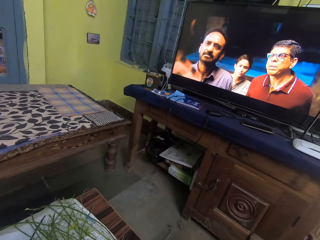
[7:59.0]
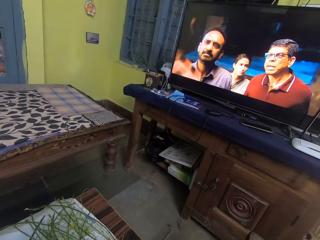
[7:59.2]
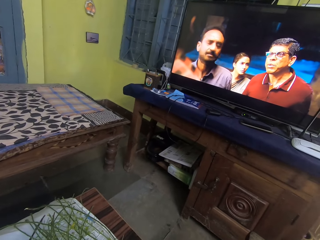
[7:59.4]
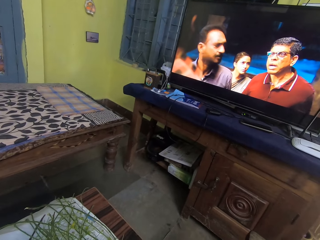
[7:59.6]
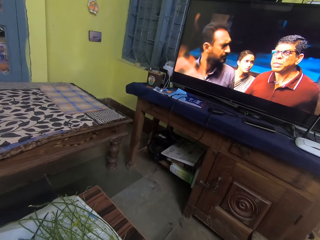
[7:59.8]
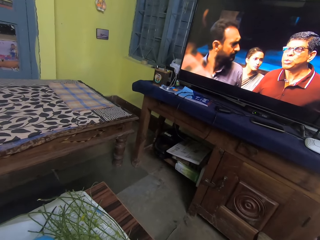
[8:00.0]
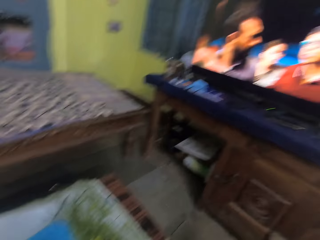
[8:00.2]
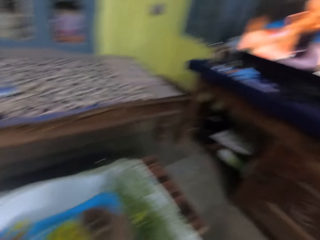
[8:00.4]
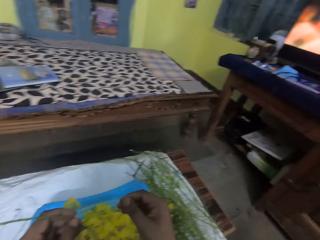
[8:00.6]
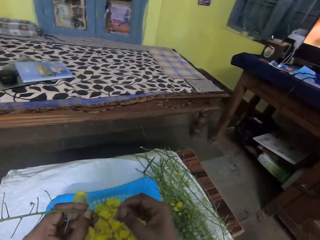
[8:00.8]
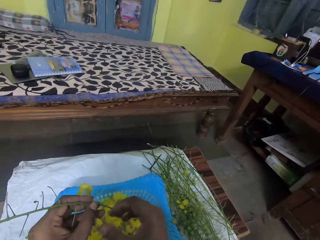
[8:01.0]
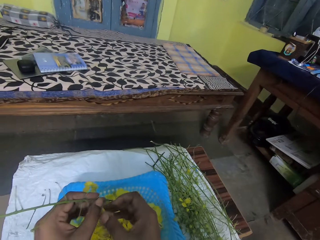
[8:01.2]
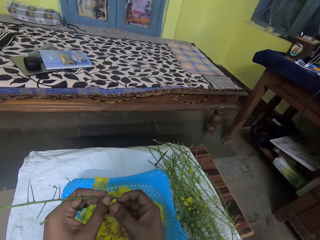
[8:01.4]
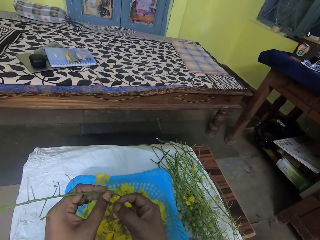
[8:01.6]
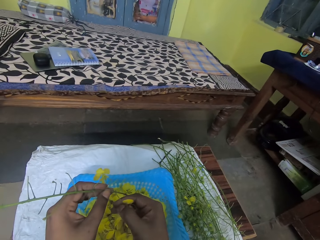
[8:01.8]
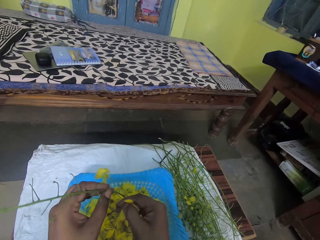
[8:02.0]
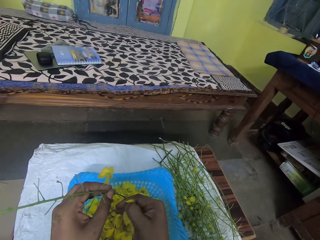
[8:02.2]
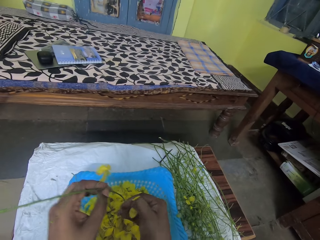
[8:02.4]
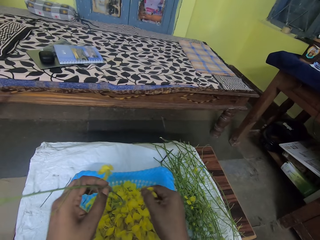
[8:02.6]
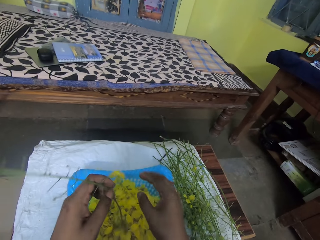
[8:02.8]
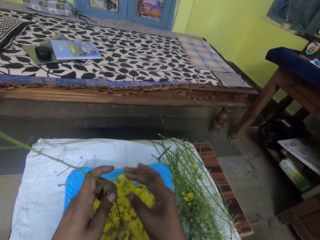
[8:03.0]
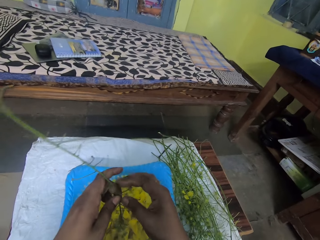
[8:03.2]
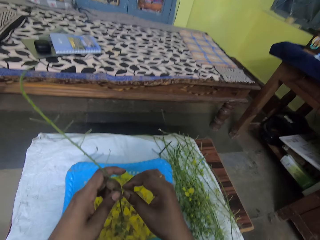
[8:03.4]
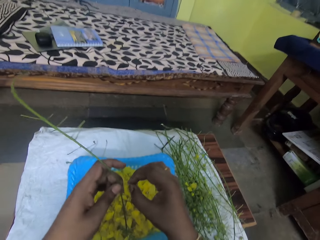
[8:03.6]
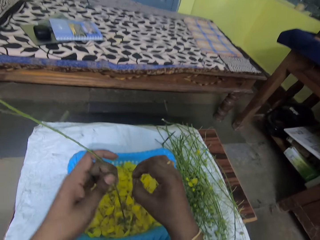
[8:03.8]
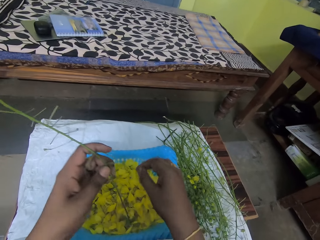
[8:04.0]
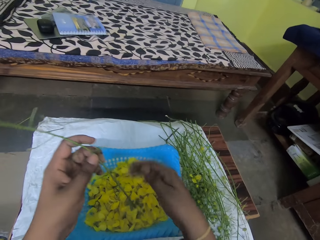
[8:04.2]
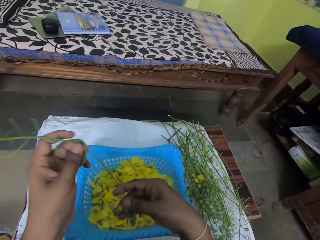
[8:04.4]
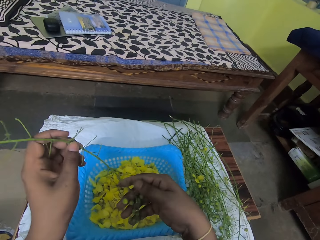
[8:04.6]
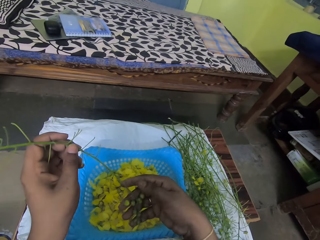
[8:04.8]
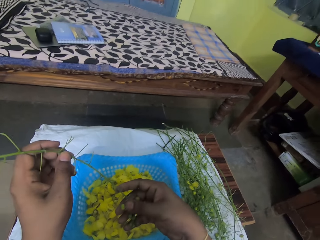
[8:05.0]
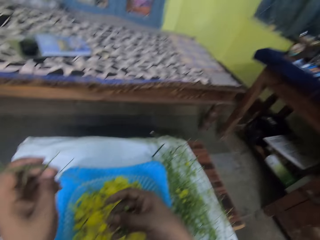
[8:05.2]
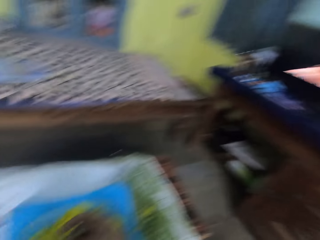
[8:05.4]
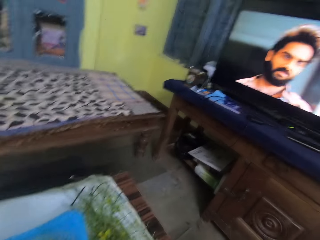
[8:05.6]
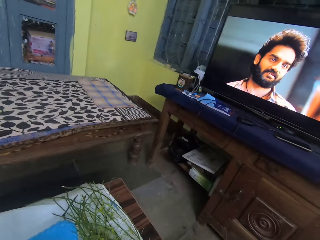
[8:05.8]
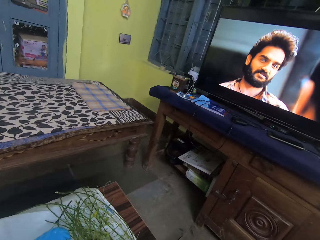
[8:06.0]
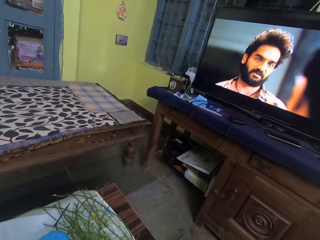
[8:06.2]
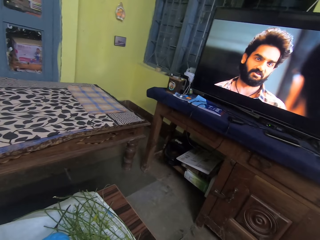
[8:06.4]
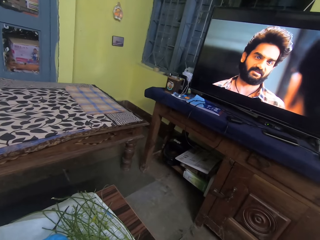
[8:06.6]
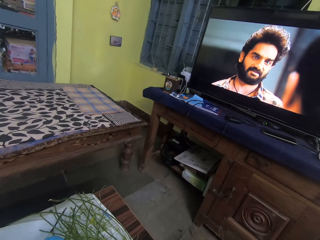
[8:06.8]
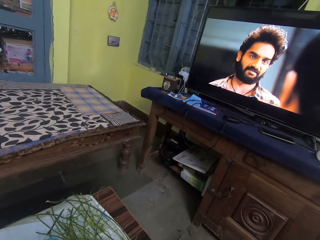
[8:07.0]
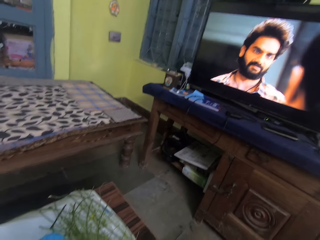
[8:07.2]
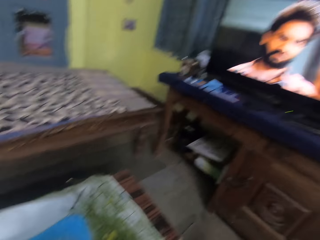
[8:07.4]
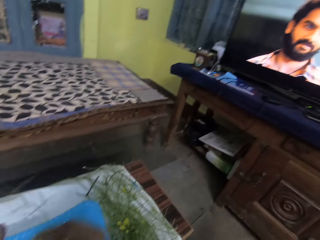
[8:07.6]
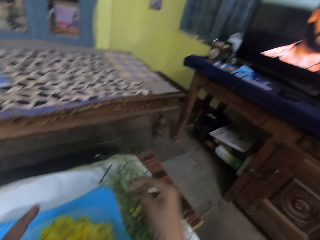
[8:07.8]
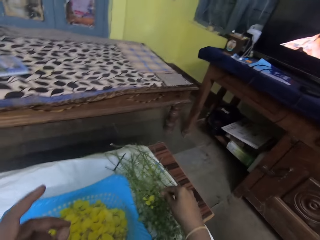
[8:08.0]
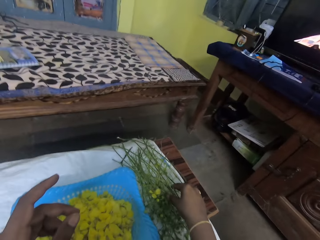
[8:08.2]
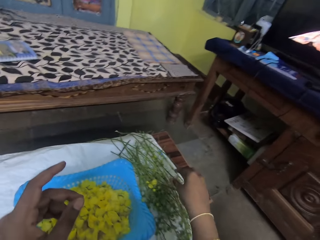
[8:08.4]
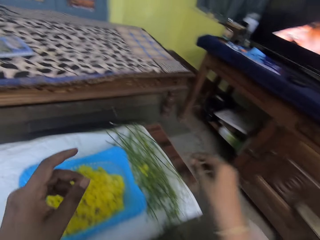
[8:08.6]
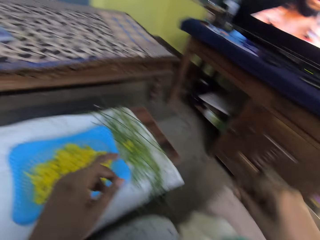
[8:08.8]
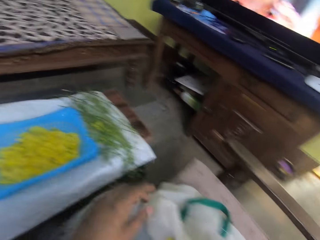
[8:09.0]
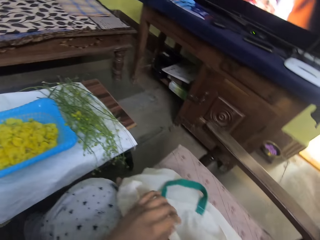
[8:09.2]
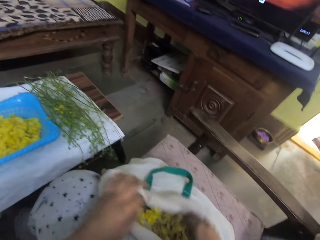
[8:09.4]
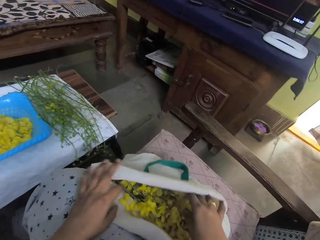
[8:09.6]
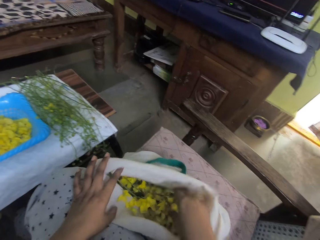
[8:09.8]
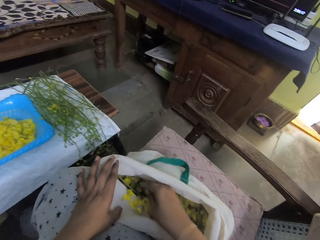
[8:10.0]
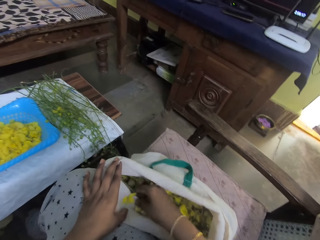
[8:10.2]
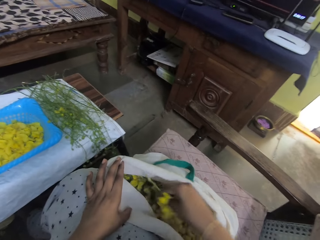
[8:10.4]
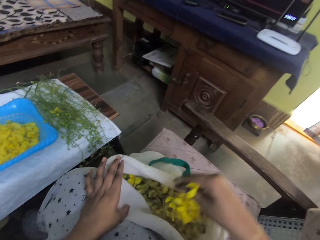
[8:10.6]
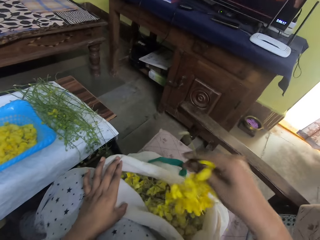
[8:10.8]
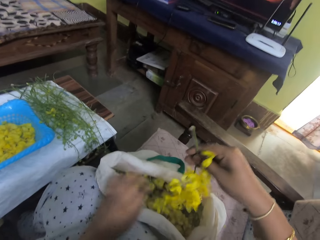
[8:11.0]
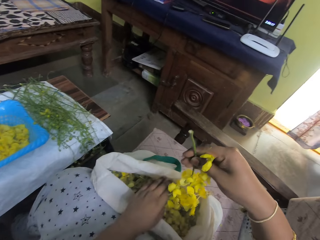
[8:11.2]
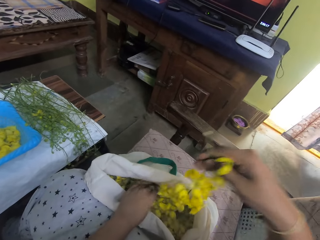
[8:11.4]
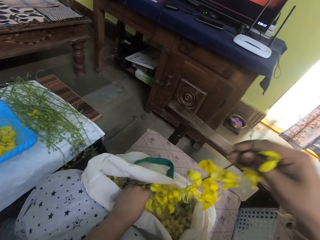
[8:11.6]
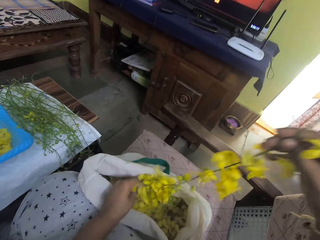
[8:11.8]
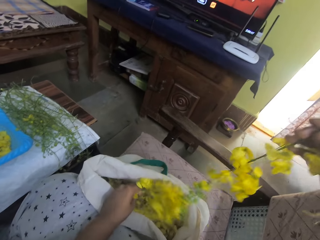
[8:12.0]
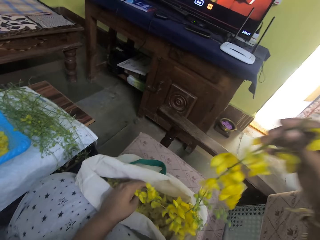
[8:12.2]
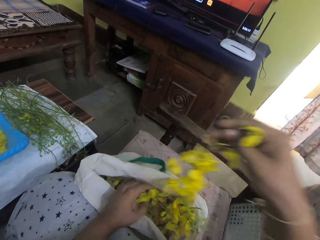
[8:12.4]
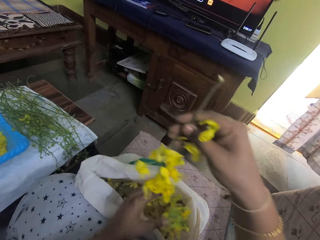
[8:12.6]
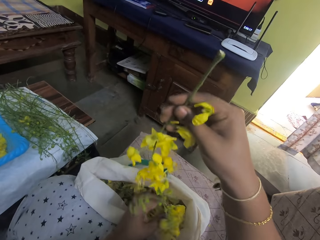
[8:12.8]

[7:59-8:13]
The camera wearer drops the Amaltaas flower into the plastic colander on the table with her right hand. She plucks an Amaltaas flower from the branch of Amaltaas flower with her right hand. She drops the Amaltaas flower into the plastic colander on the table with her right hand. She plucks an Amaltaas flower from the branch of Amaltaas flower with her right hand. She drops the Amaltaas flower into the plastic colander on the table with her right hand. She holds the branch of Amaltaas flower with her hands. She watches the TV set. She passes the branch of Amaltaas flower from her left hand to her right hand. She drops the branch of Amaltaas flower on the table with her right hand. She opens the bag of Amaltaas flower on the chair with her hands. She inserts her right hand into the bag of Amaltaas flower on the chair. She picks a branch of Amaltaas flower from the bag of Amaltaas flower on the chair with her right hand. She removes her left hand from the bag of Amaltaas flower on the chair. She holds a branch of Amaltaas flower in the bag of Amaltaas flower on the chair with her left hand. She pulls at the branches of Amaltaas flowers with her hands.

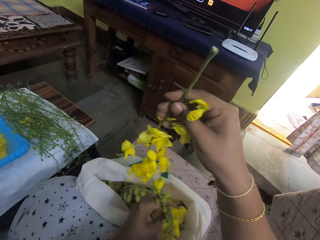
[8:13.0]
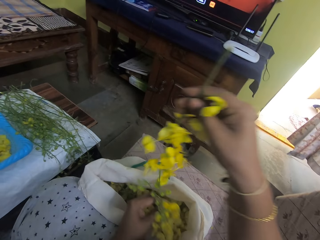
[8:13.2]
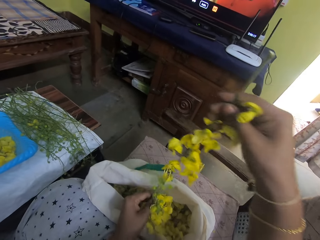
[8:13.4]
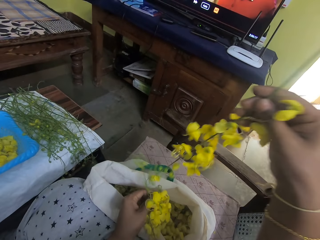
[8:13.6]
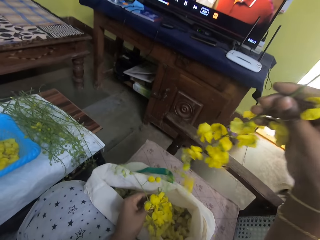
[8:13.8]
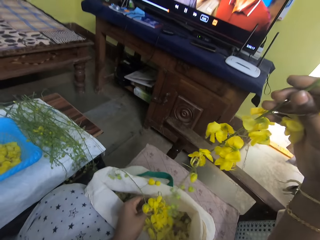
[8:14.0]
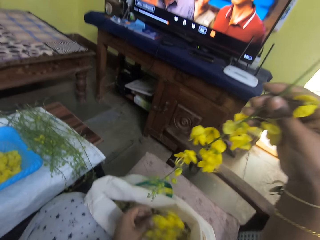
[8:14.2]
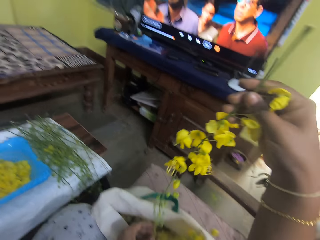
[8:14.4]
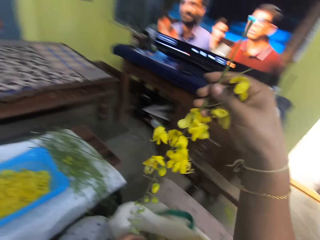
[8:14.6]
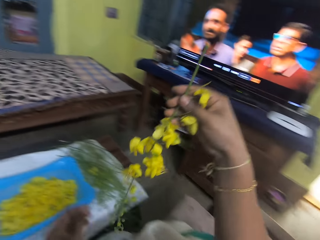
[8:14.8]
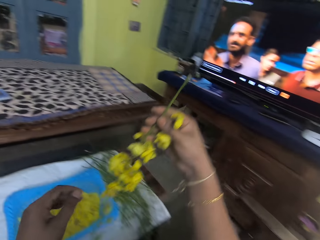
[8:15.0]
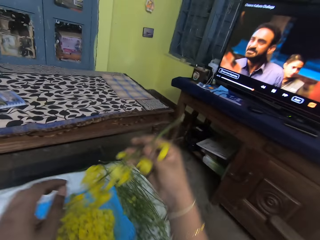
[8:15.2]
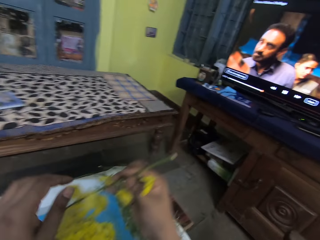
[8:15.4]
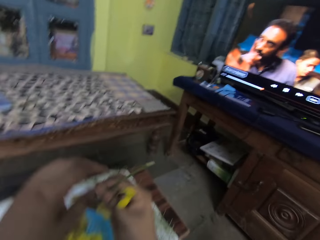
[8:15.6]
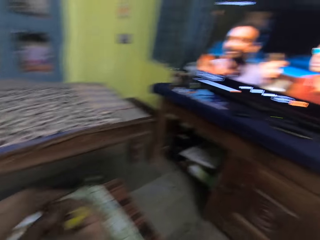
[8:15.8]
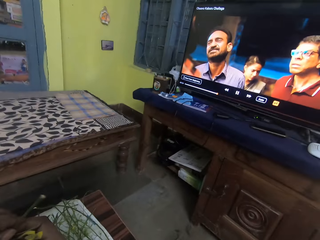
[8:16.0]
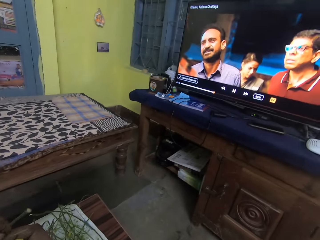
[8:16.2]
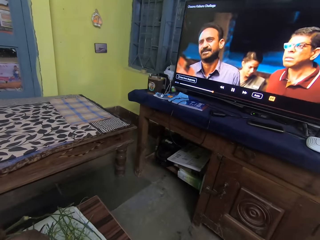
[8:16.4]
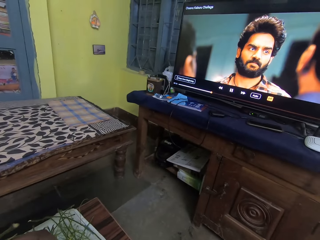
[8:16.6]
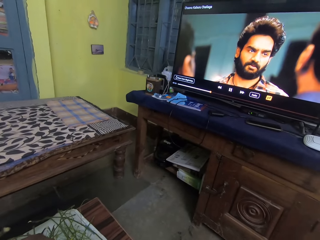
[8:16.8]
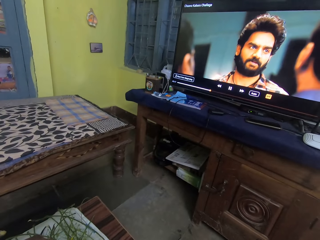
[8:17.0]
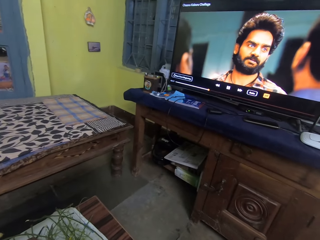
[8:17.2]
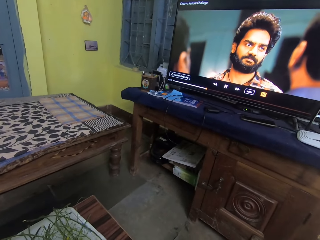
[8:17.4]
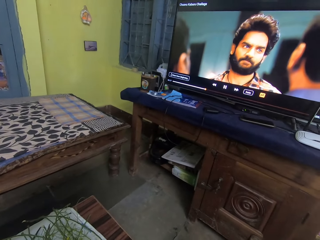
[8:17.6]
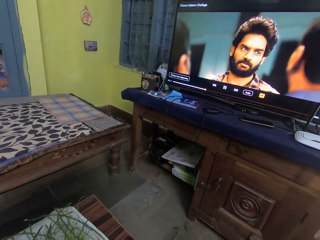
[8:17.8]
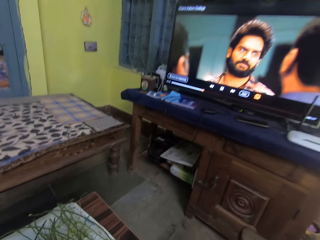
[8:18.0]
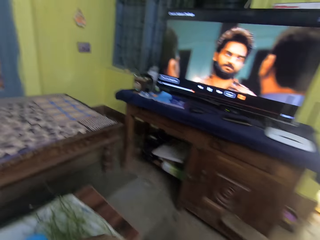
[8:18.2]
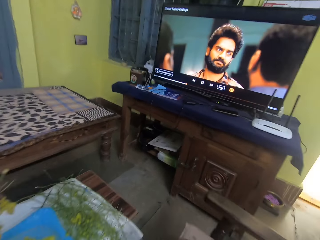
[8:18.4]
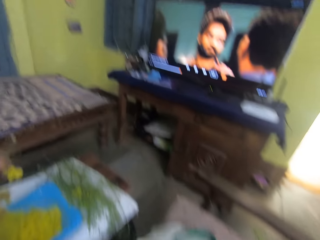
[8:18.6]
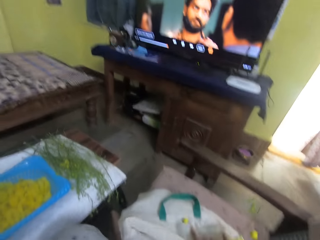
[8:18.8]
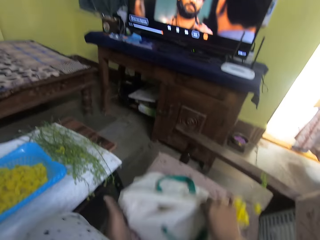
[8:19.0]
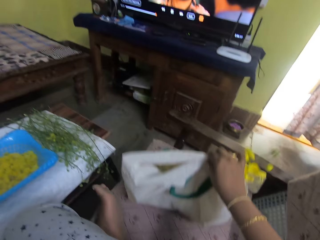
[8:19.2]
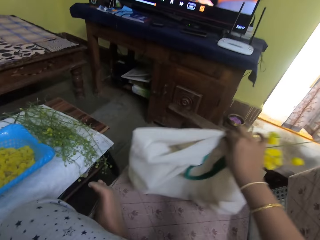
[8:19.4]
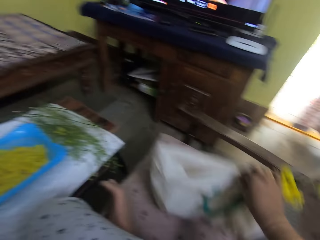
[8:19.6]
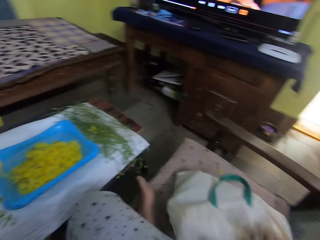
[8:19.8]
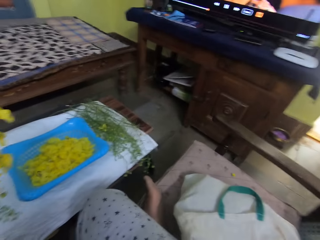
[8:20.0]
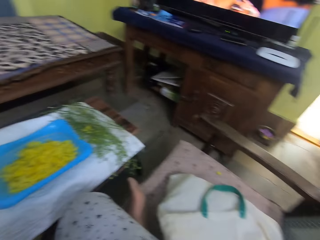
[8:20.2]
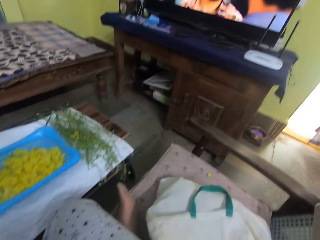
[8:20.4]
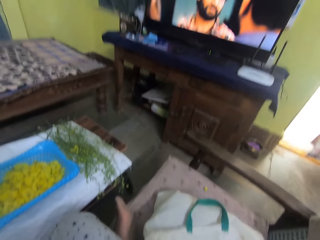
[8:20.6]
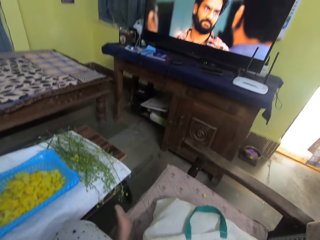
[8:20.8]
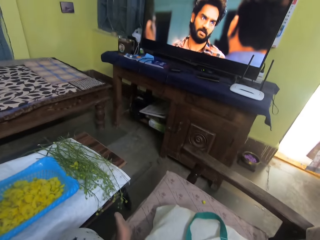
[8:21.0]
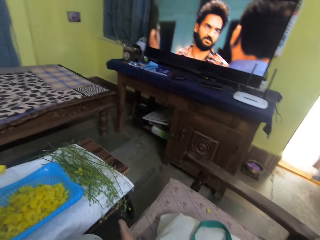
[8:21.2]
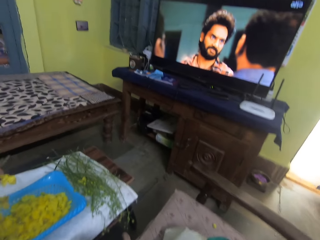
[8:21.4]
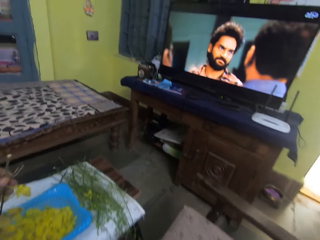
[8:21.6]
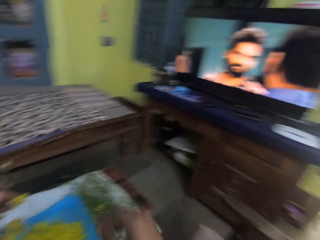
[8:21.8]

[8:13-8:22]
The camera wearer drops the branch of Amaltaas flower into the bag of Amaltaas flower on the chair with her left hand. She removes the flowers from the plant. She passes the branch of Amaltaas flower from her right hand to her left hand. She watches the movie in the screen. She adjusts the position of the bag of Amaltaas flower on the chair with her right hand.
